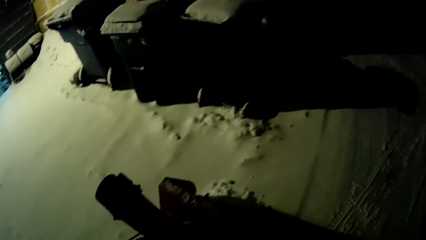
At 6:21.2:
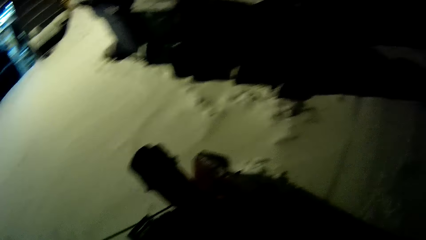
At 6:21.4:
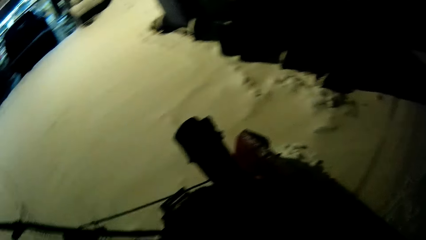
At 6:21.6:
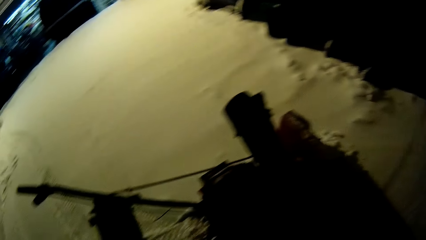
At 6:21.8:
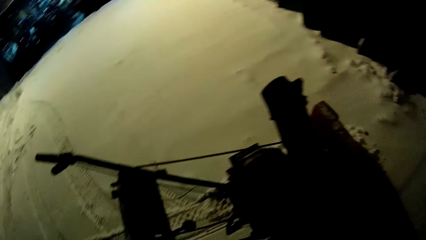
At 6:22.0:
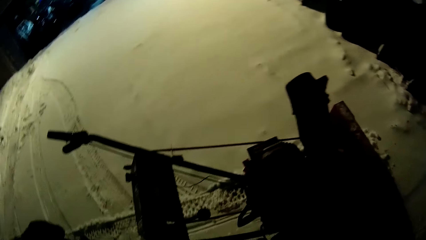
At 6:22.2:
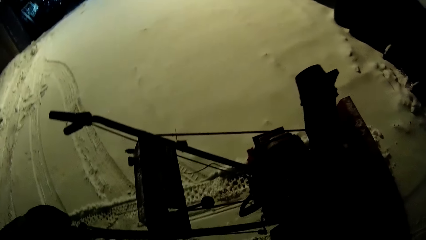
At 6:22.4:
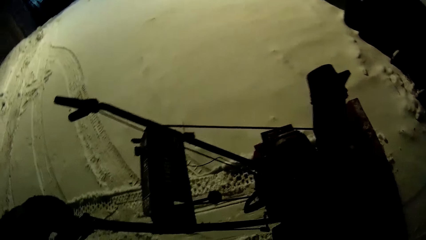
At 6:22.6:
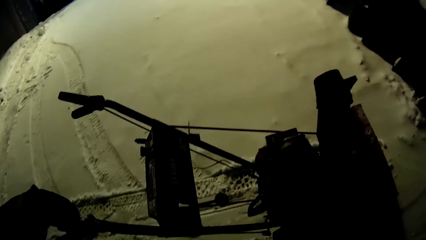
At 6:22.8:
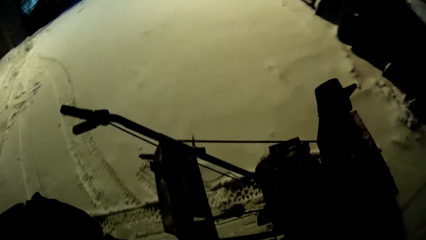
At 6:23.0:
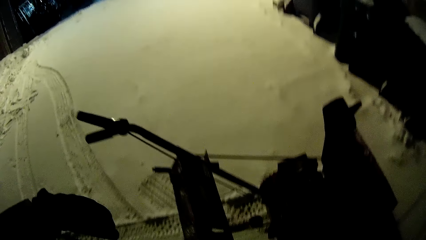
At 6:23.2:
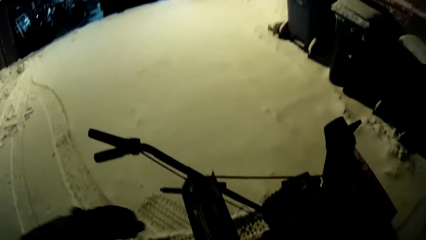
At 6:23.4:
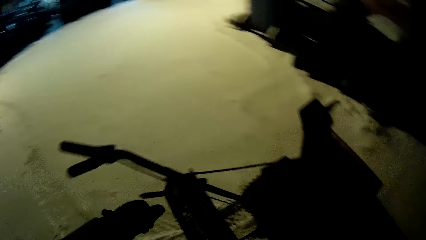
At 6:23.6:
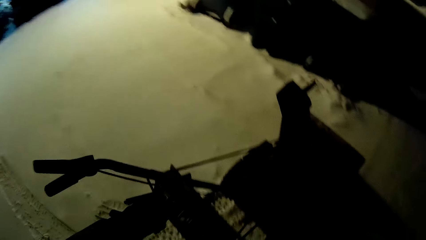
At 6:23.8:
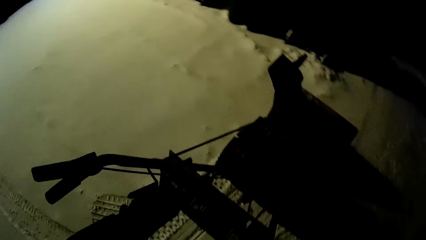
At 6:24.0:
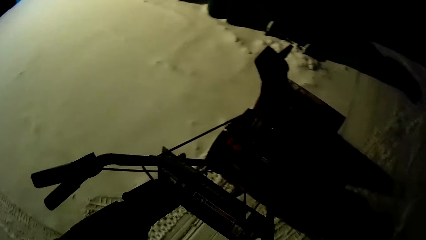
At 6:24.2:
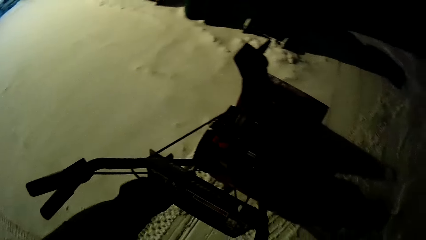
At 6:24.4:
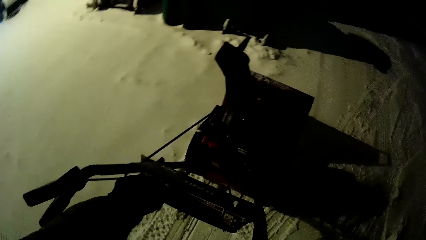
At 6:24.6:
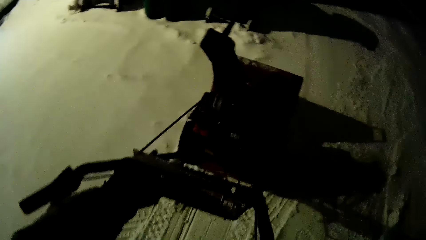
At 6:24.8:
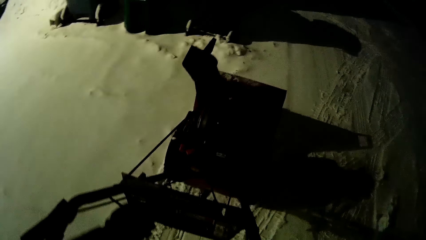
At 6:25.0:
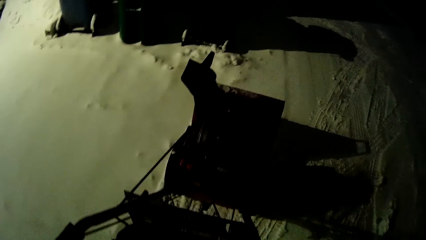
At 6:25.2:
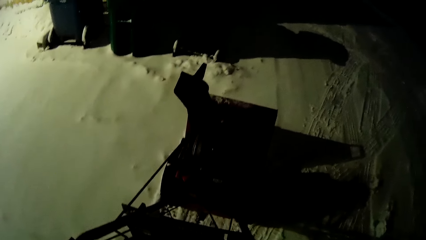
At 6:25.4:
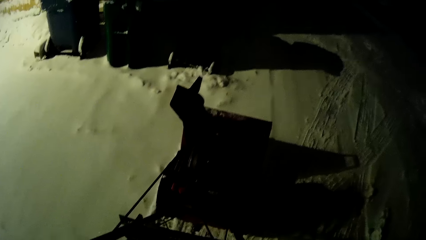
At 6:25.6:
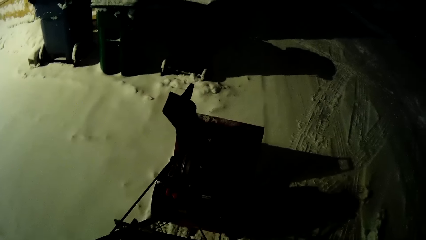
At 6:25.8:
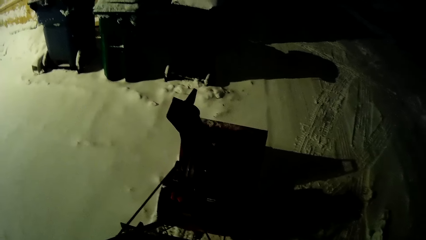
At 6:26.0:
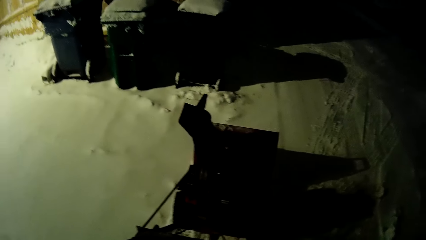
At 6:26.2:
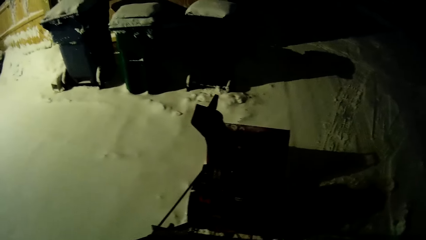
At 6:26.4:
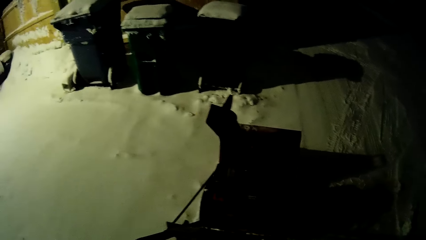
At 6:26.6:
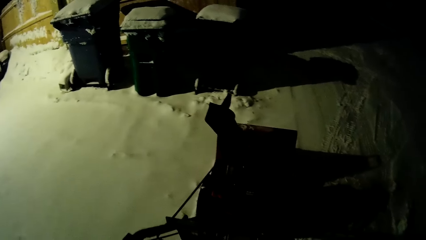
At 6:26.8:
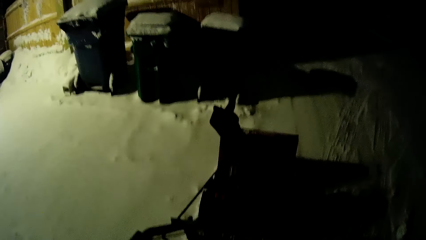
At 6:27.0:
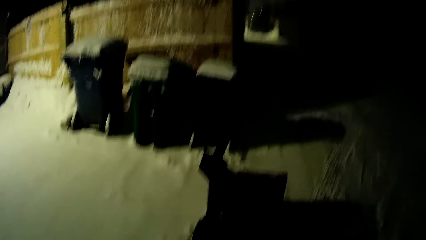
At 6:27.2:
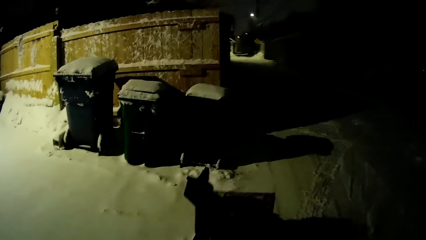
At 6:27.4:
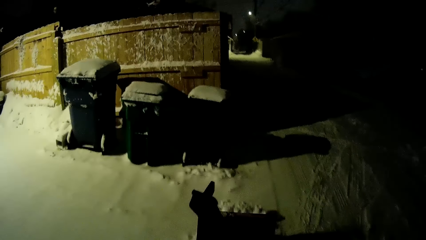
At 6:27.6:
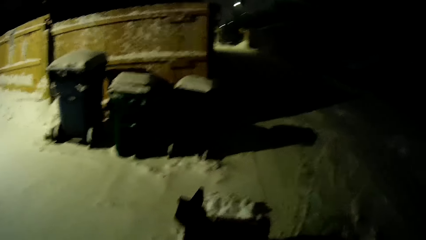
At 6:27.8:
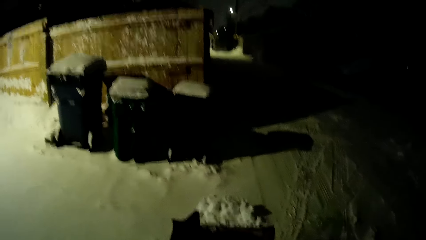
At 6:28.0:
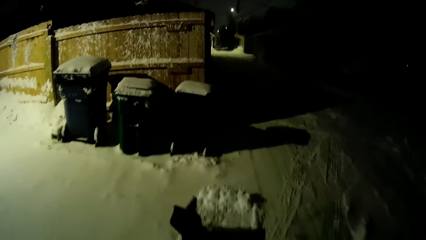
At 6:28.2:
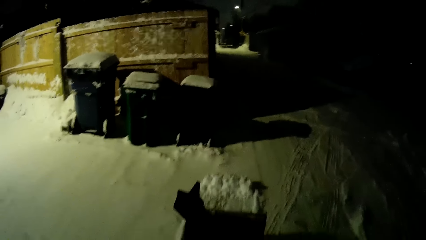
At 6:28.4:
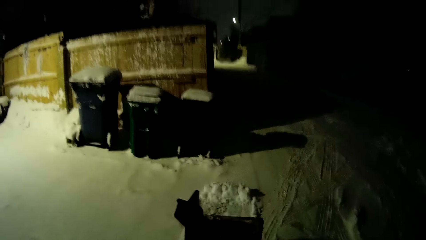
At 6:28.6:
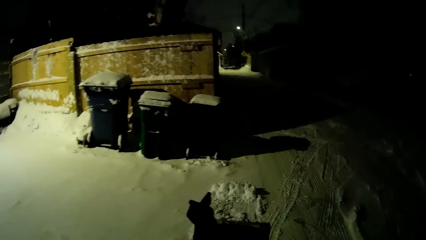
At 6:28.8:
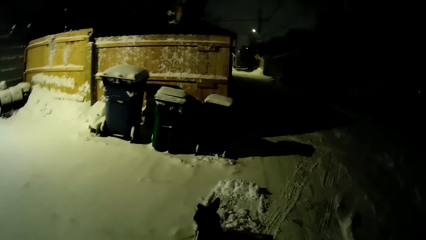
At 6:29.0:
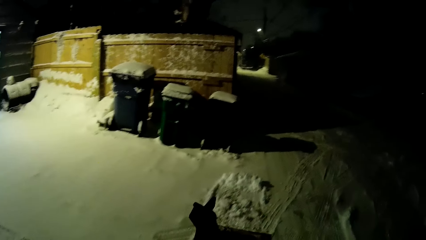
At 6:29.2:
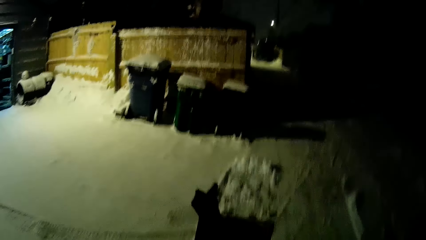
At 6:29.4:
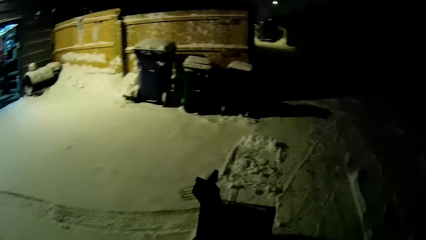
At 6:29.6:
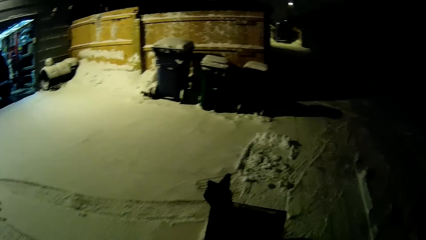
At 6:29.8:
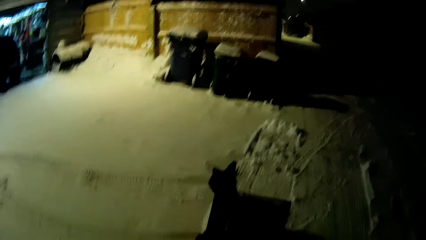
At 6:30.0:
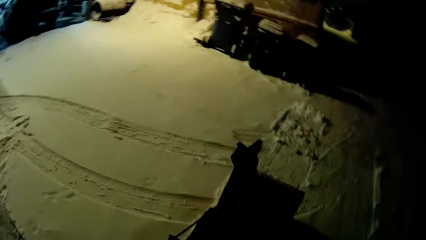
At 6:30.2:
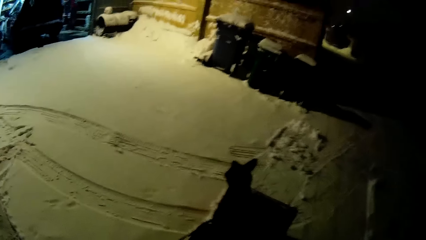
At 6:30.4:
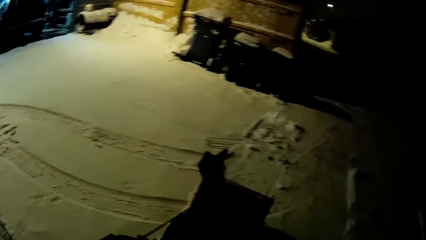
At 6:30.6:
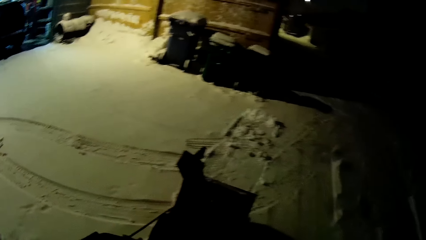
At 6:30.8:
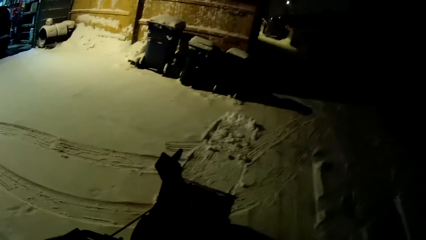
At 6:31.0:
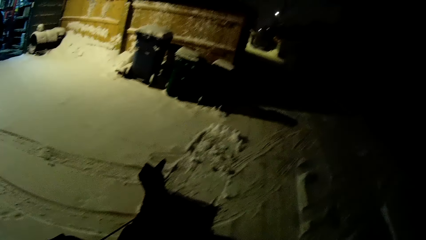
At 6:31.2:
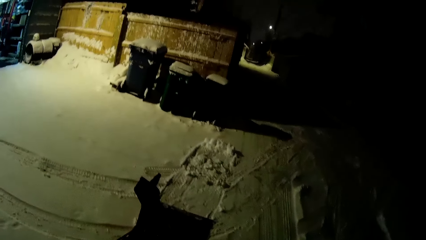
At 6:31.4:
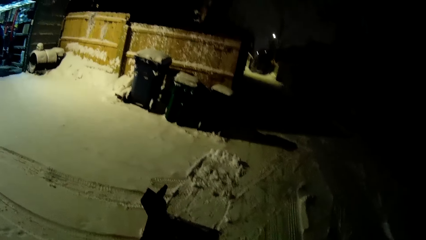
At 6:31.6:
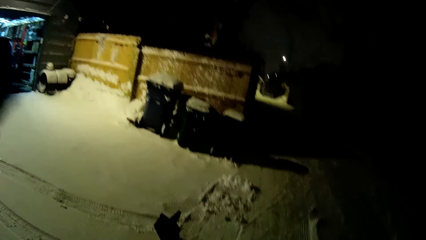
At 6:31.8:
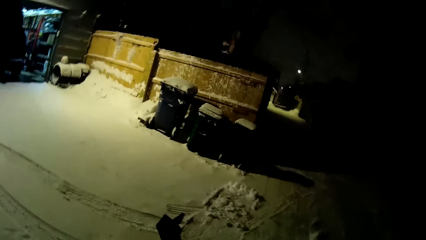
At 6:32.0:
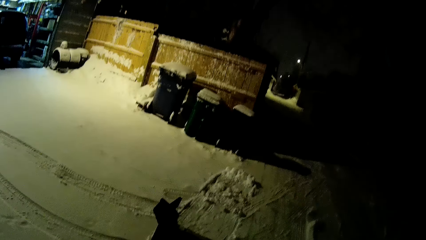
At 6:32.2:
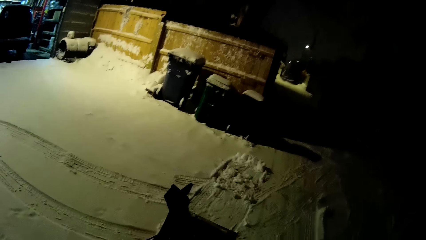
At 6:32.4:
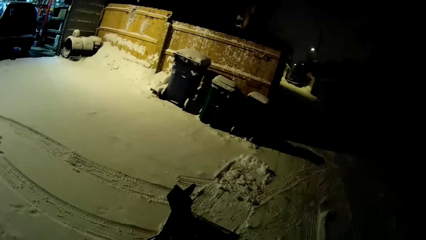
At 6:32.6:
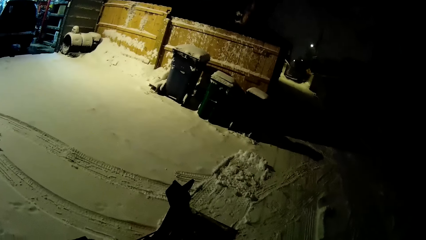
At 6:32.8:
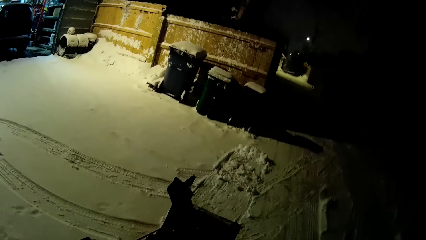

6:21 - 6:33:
The camera wearer adjusts a component of the snow clearing machine, the knob, with his left hand. He pulls the snow clearing machine backwards. He raises his left hand.
